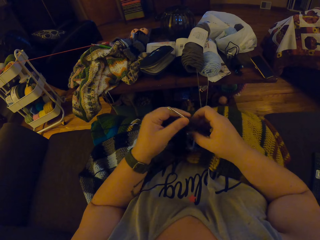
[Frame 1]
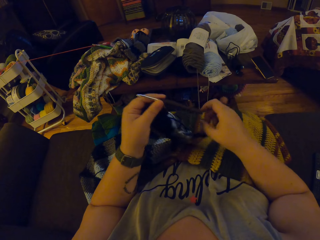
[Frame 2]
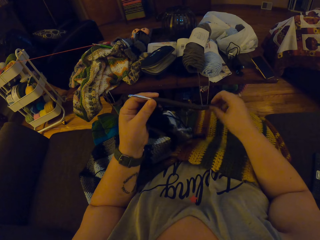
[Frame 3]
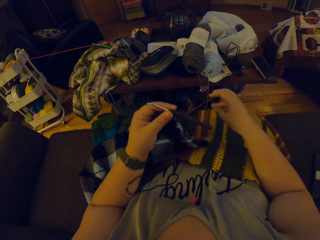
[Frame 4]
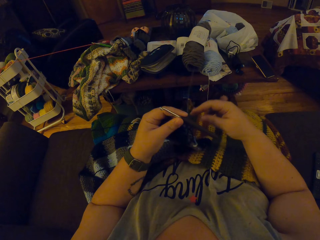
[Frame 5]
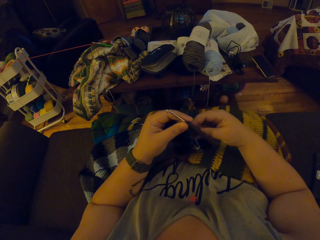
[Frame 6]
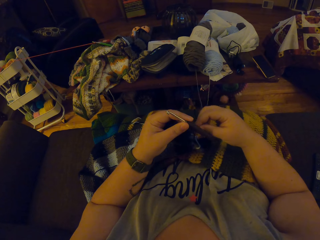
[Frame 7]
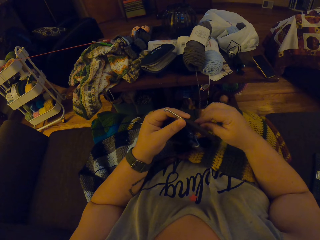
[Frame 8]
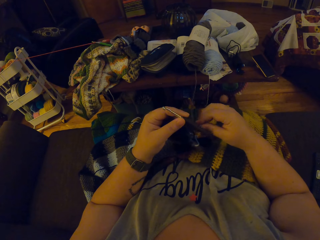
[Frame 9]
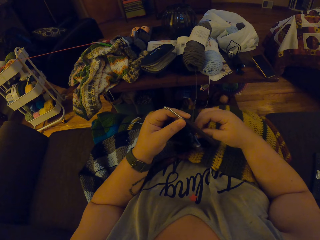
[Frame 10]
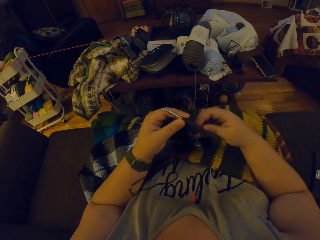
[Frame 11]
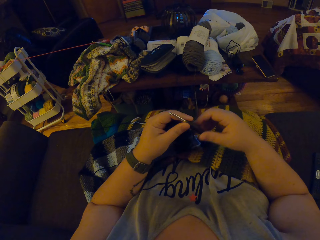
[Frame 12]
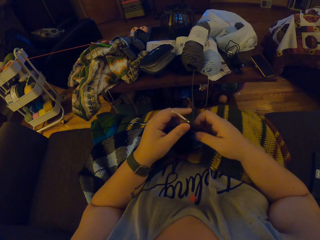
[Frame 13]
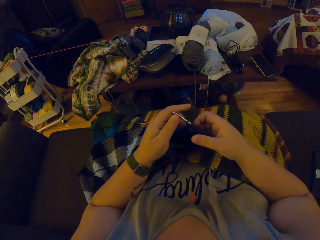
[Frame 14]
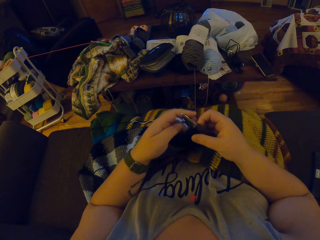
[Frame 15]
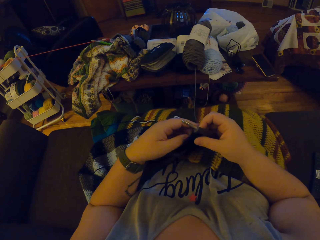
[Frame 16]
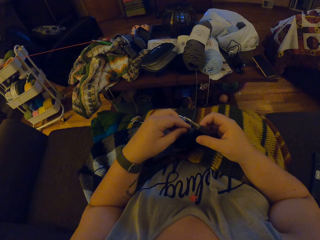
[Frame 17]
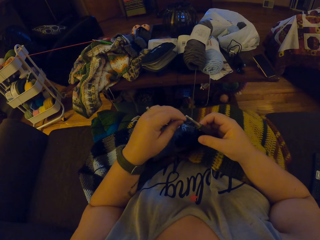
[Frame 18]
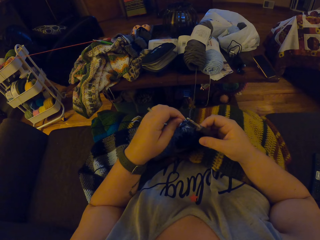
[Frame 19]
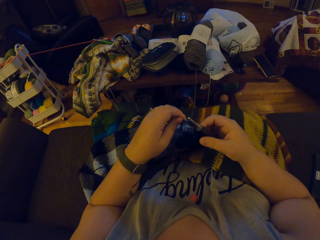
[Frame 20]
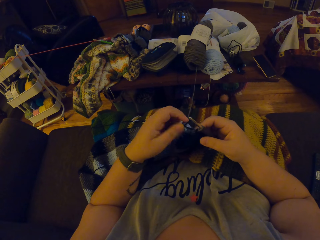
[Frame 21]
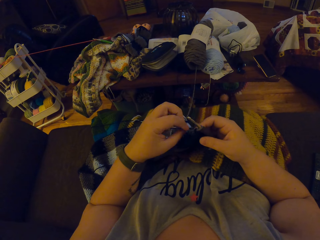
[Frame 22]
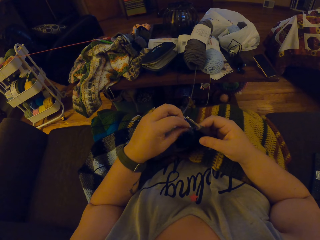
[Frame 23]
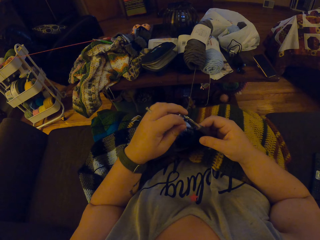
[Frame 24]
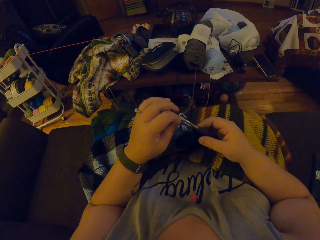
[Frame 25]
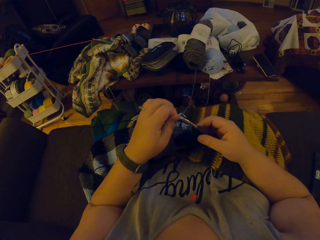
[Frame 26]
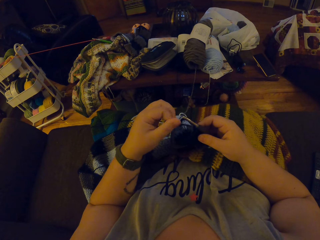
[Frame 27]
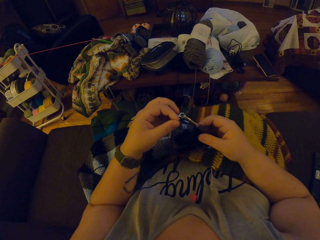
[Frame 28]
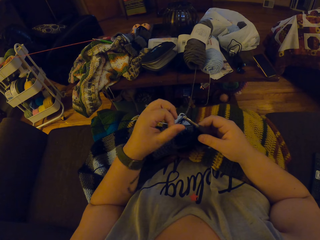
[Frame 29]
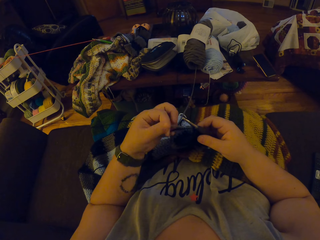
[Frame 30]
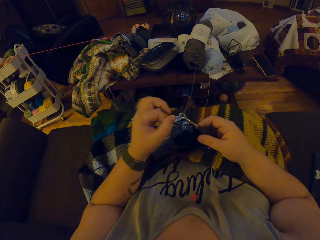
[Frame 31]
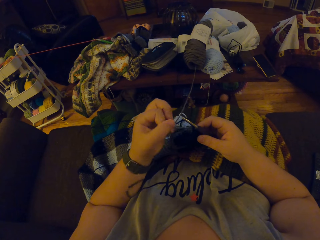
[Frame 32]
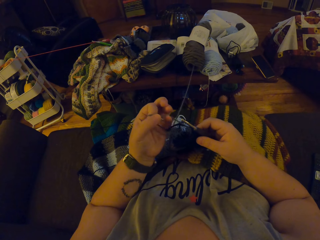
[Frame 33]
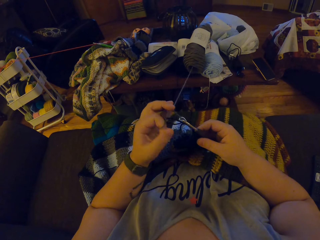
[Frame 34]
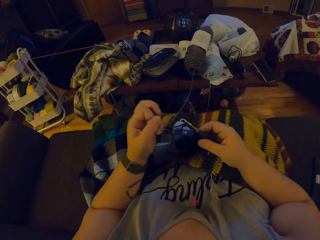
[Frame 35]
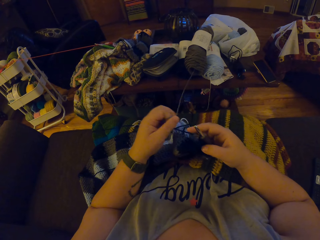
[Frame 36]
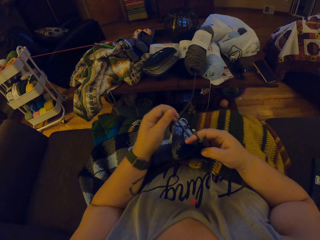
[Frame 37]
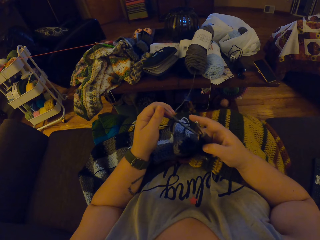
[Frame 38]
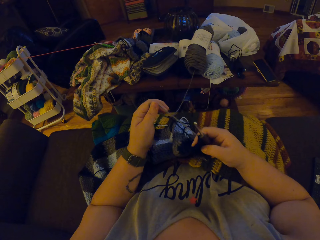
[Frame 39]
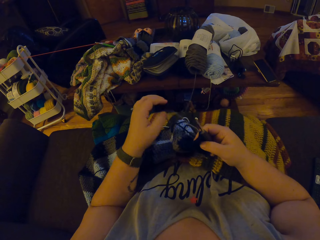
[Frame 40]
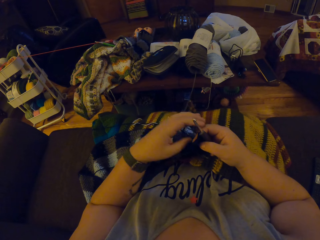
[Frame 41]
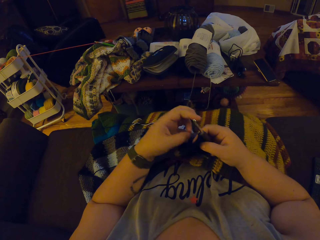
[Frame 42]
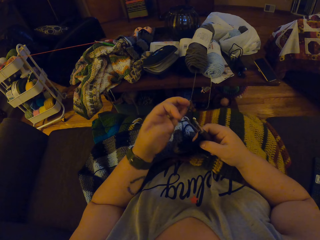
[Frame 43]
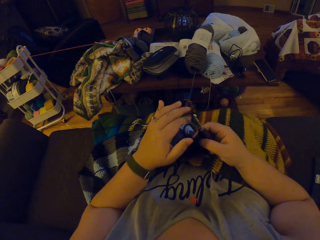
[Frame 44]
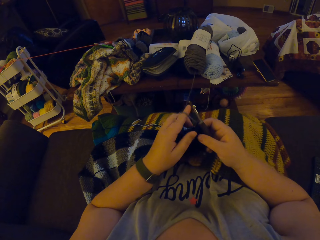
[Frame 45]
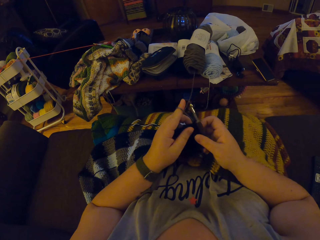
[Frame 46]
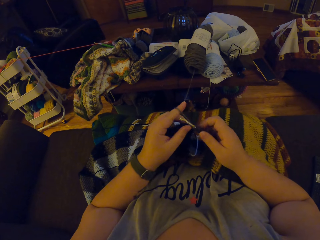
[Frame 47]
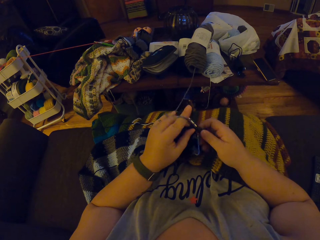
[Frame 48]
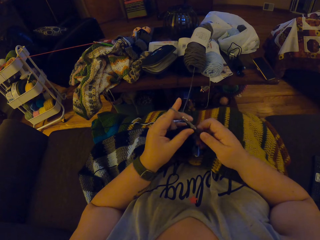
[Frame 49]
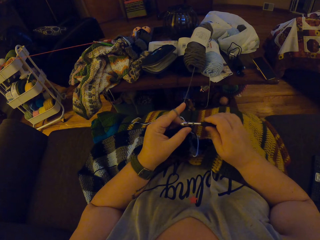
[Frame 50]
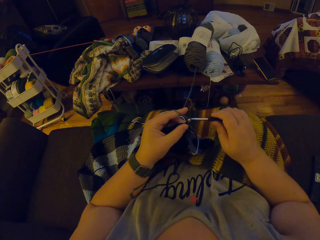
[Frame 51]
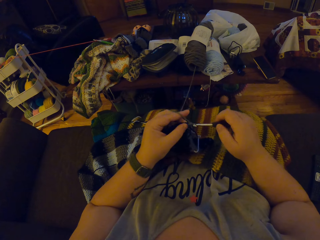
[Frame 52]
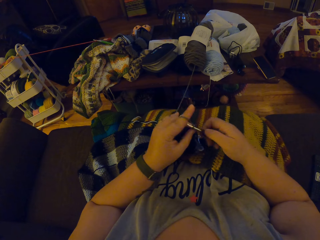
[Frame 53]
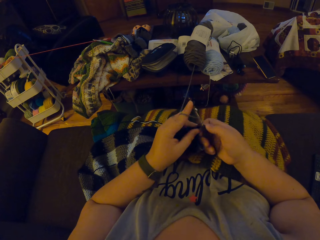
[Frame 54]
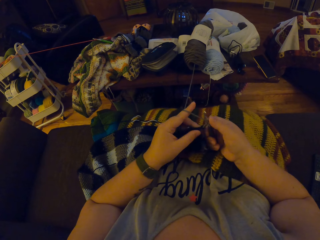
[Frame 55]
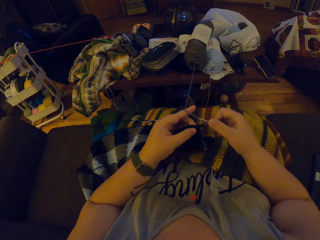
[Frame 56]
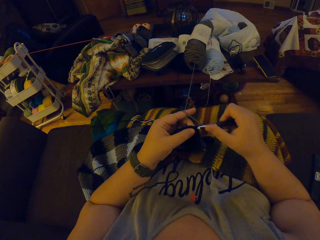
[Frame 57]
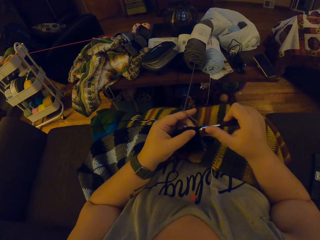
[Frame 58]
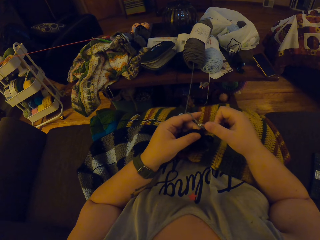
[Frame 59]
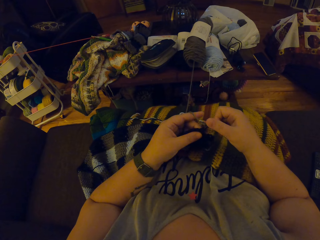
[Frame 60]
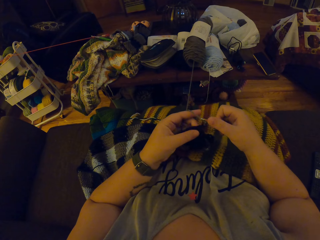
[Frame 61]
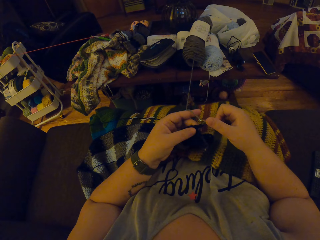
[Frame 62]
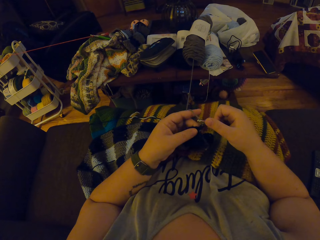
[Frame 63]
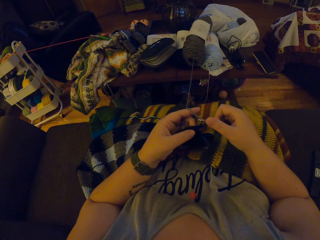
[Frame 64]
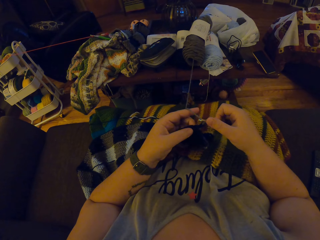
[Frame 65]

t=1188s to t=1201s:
The camera wearer pulls the yarn. They crochet a garment using a hook and the gray yarn.

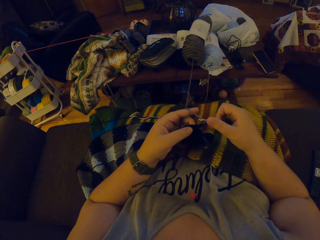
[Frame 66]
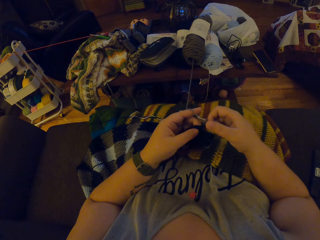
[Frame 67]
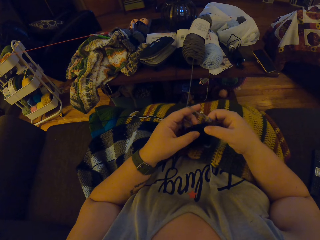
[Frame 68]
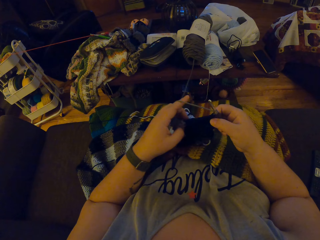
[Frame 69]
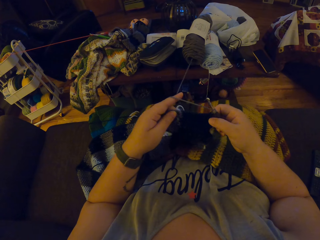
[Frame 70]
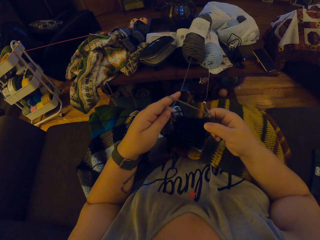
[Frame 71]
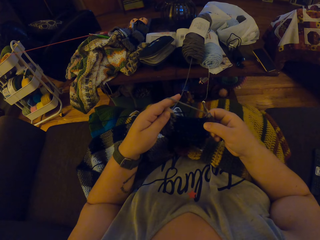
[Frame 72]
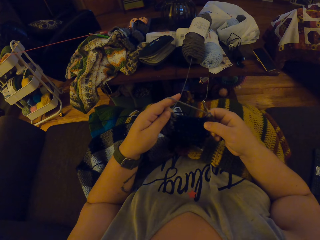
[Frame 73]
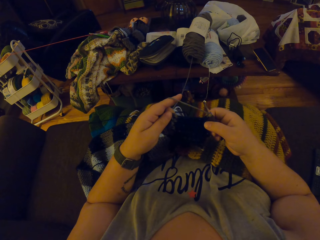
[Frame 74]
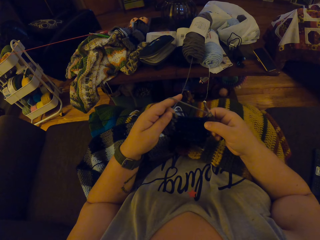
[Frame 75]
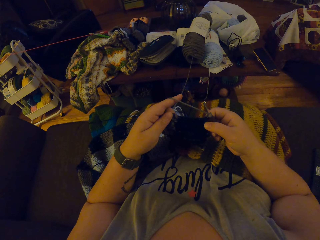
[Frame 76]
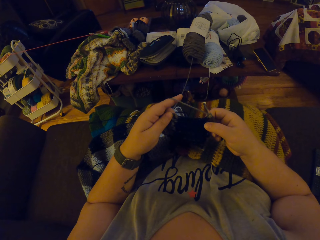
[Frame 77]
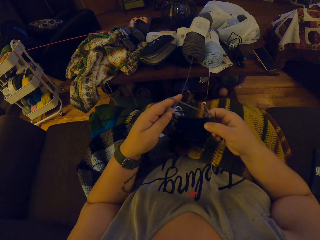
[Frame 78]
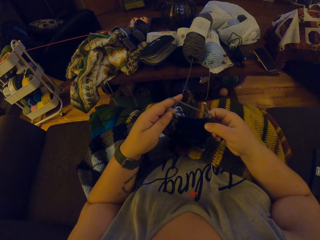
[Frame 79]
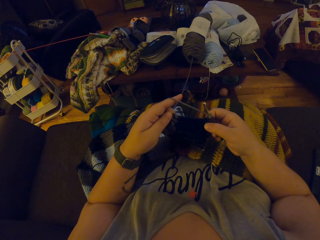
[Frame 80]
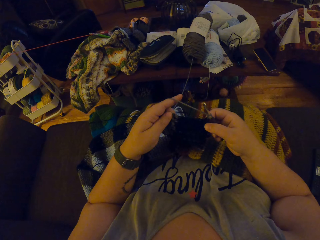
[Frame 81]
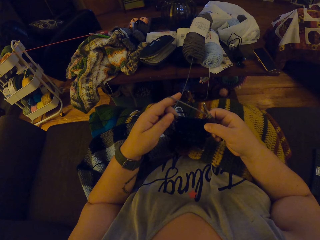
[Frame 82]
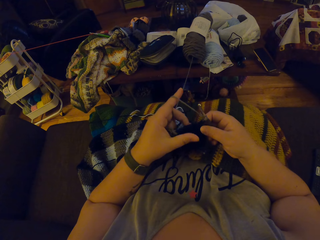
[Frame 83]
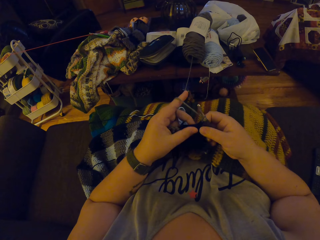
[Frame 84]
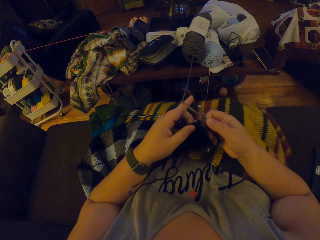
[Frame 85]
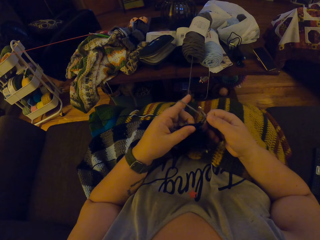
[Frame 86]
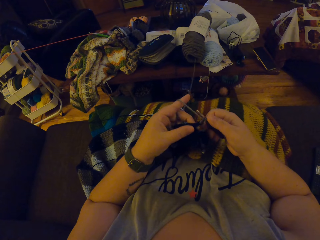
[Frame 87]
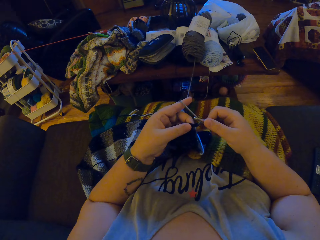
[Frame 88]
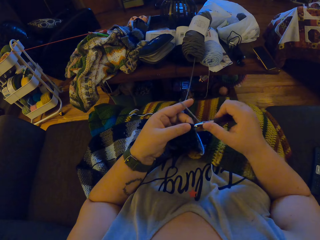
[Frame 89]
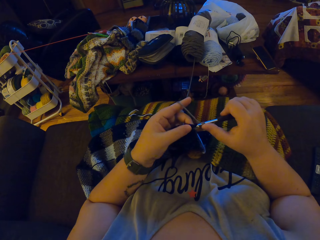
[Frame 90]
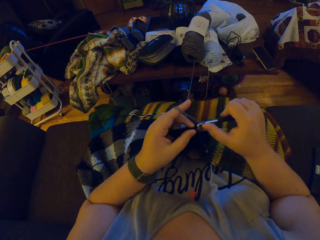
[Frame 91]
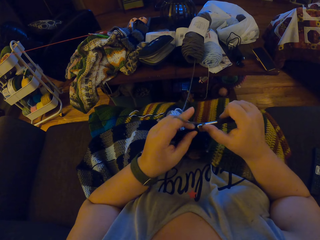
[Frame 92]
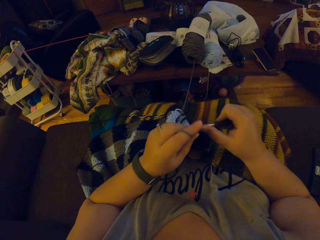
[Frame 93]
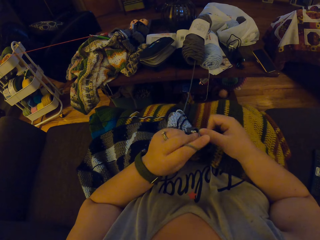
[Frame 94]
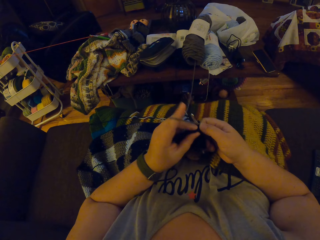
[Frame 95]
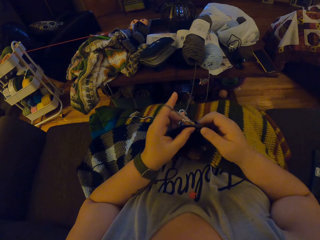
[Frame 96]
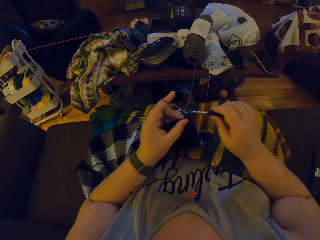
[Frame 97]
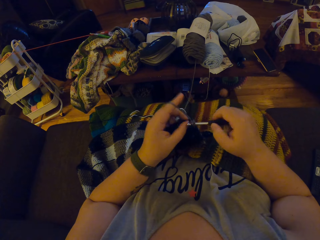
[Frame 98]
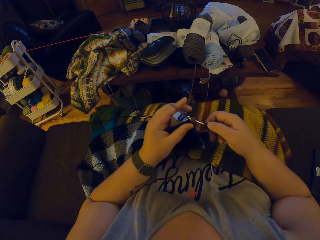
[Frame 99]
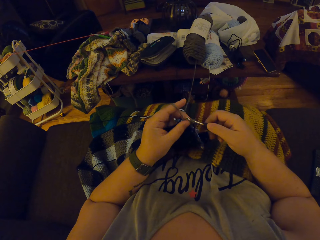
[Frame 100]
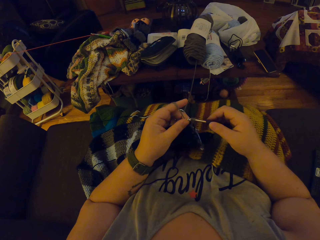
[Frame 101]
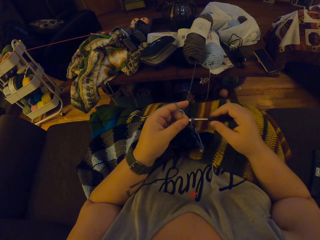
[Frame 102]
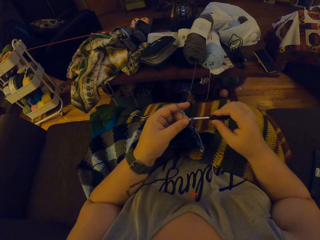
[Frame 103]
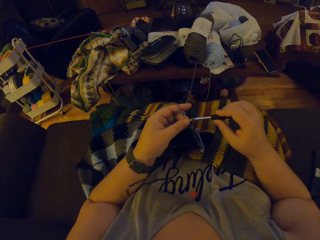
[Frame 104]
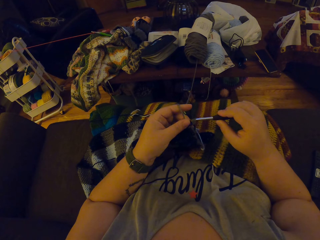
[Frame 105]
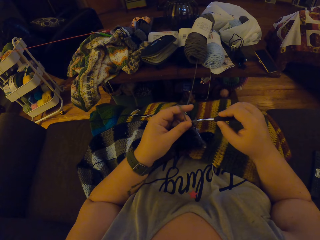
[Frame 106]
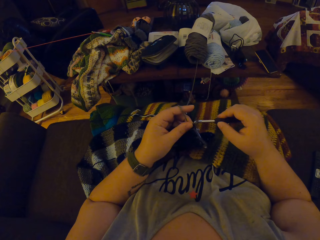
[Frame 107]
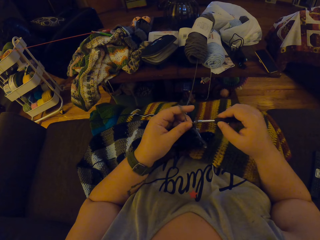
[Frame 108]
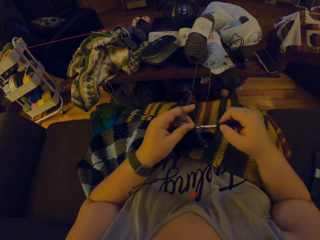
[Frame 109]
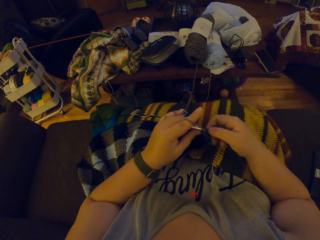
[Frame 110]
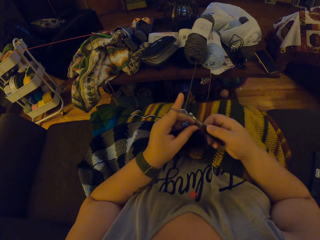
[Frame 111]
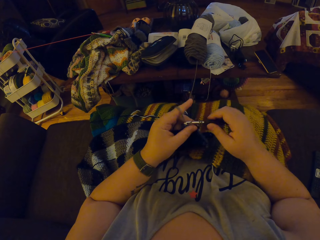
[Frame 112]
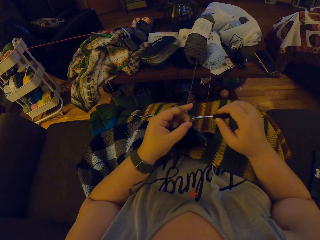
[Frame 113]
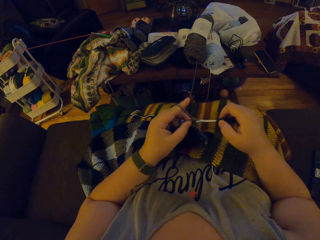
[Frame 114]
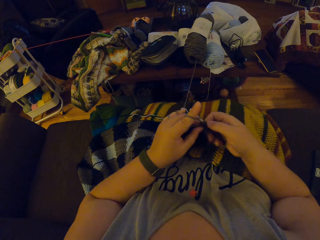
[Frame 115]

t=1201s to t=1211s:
The camera wearer looks at the garment. They crochet the garment using a hook and the gray yarn.
